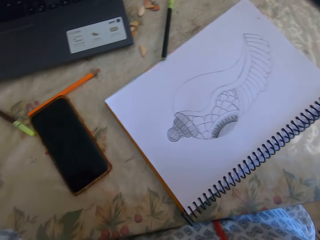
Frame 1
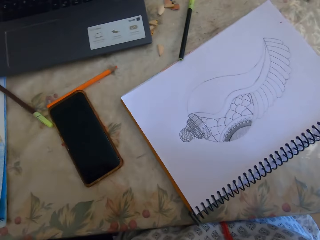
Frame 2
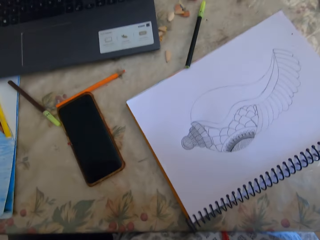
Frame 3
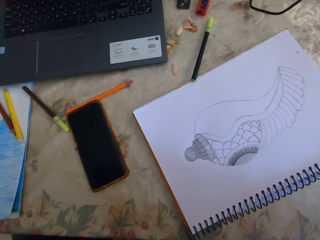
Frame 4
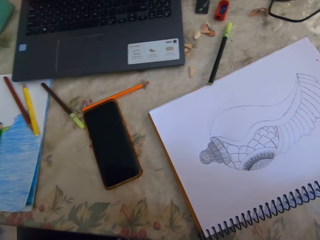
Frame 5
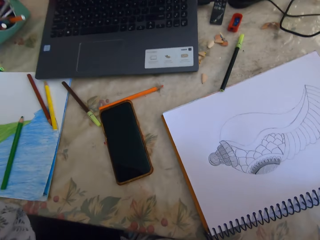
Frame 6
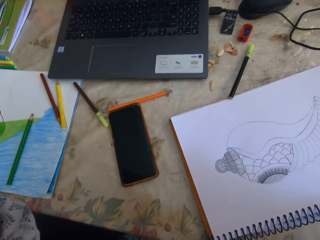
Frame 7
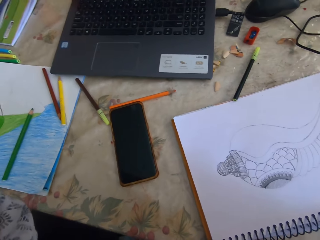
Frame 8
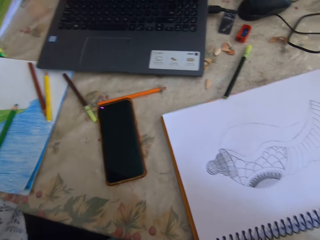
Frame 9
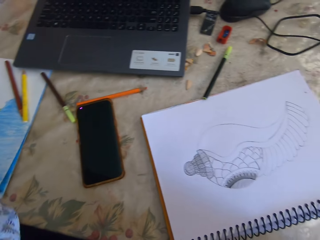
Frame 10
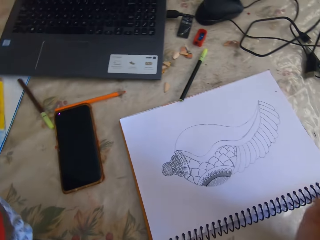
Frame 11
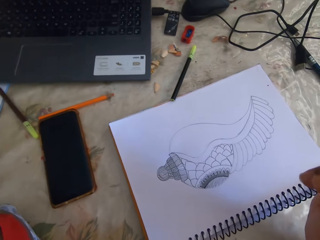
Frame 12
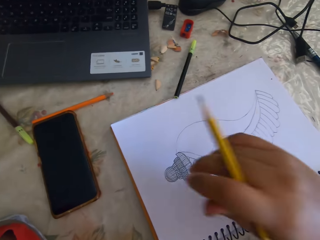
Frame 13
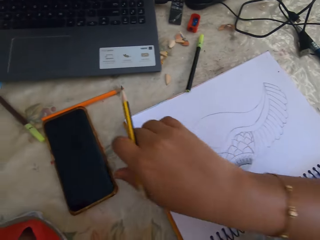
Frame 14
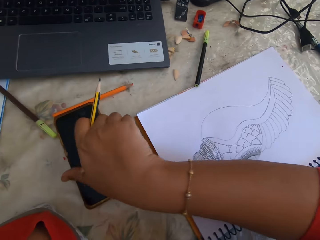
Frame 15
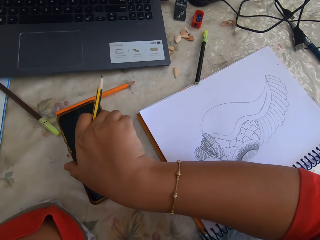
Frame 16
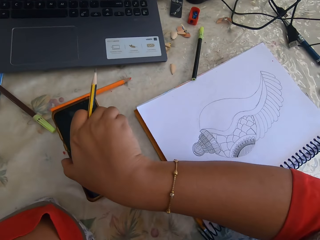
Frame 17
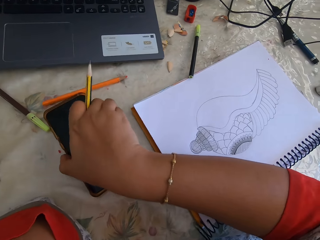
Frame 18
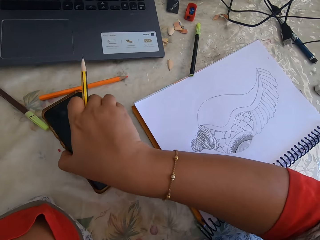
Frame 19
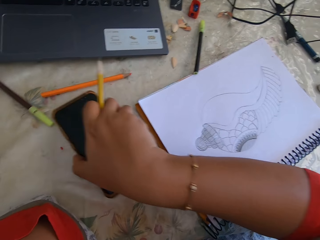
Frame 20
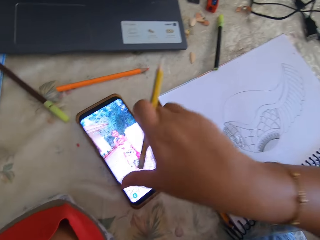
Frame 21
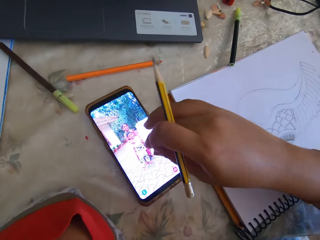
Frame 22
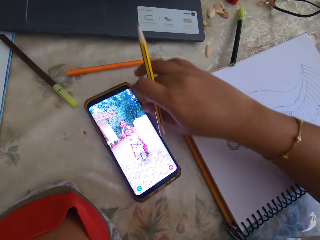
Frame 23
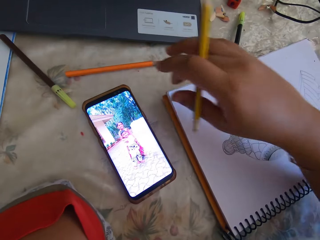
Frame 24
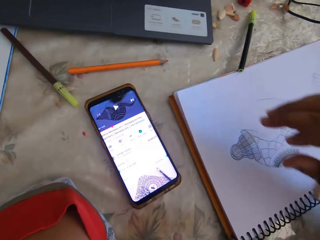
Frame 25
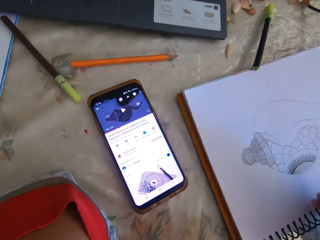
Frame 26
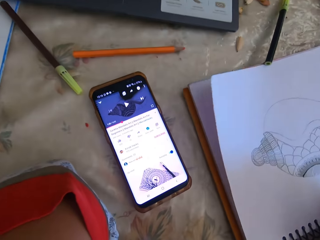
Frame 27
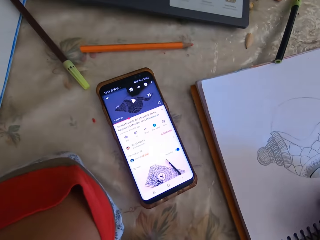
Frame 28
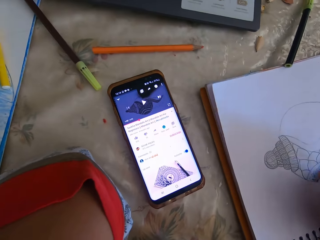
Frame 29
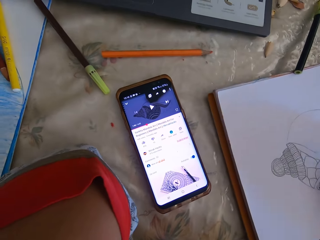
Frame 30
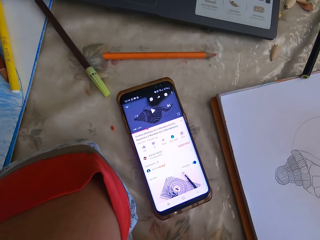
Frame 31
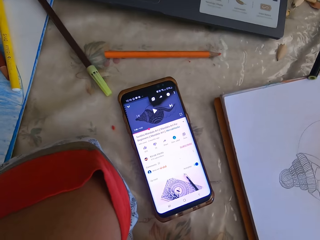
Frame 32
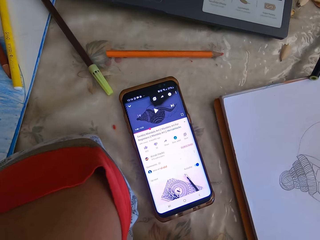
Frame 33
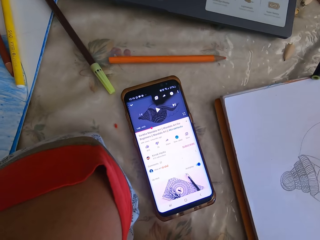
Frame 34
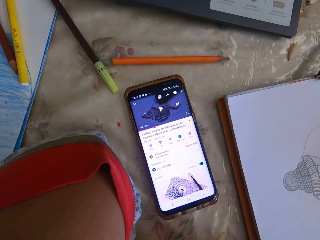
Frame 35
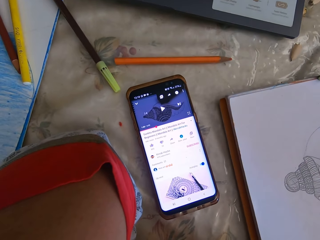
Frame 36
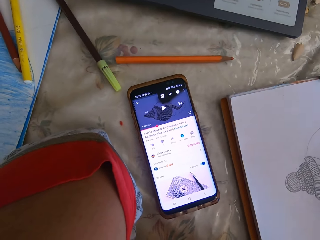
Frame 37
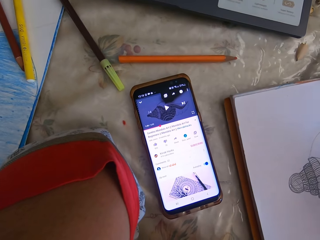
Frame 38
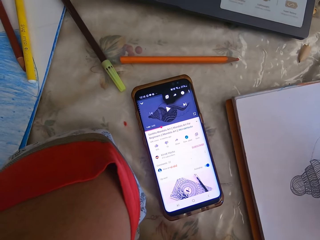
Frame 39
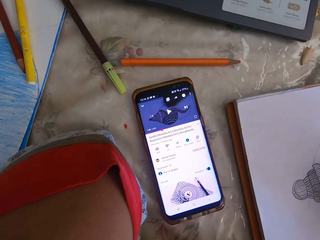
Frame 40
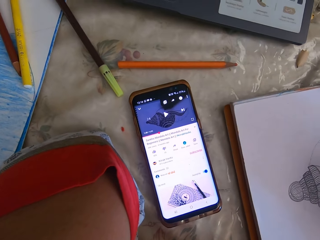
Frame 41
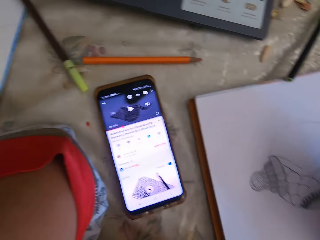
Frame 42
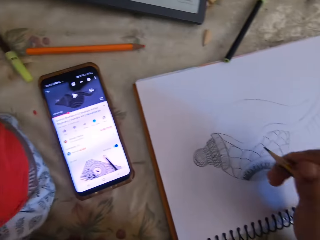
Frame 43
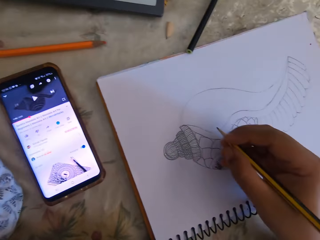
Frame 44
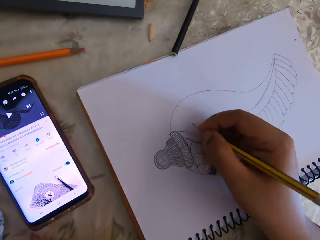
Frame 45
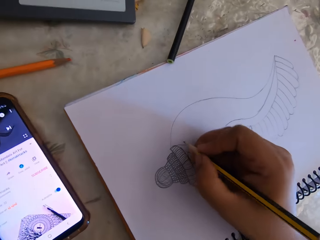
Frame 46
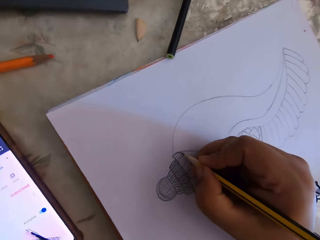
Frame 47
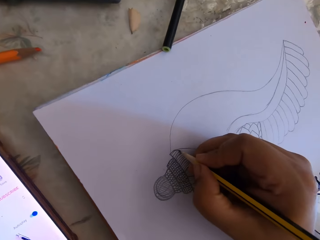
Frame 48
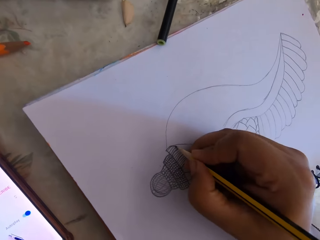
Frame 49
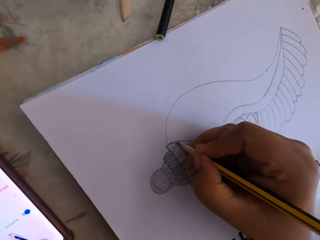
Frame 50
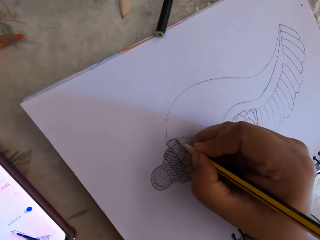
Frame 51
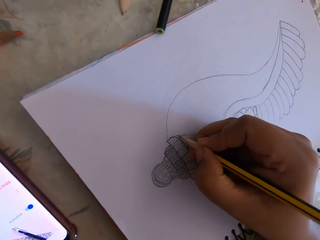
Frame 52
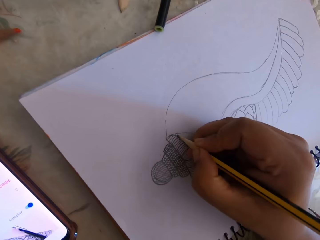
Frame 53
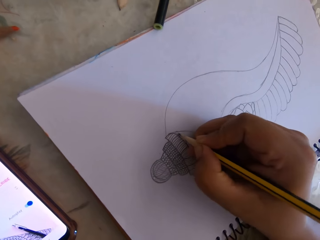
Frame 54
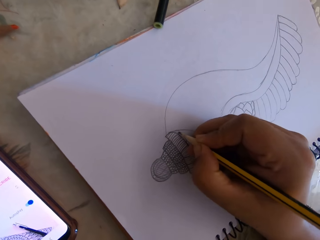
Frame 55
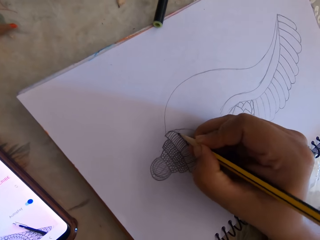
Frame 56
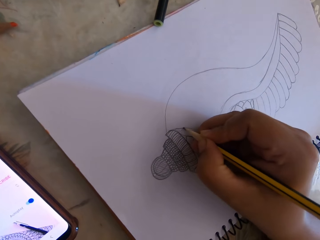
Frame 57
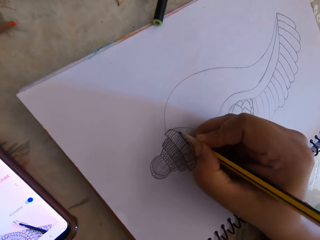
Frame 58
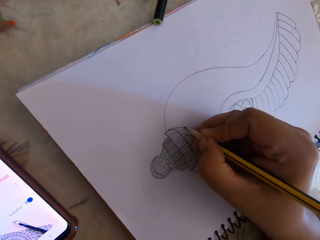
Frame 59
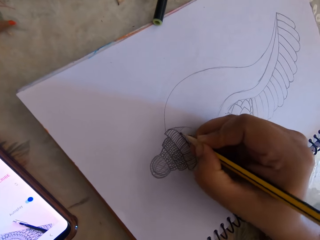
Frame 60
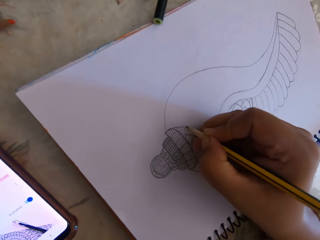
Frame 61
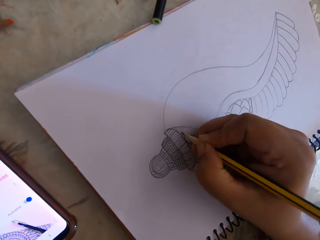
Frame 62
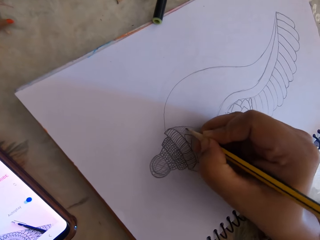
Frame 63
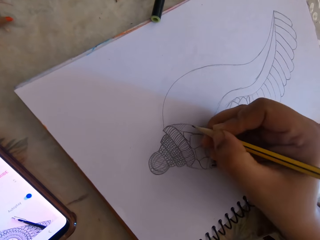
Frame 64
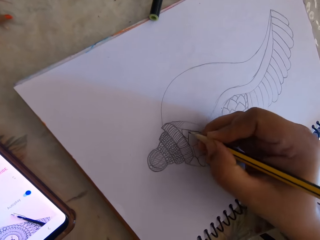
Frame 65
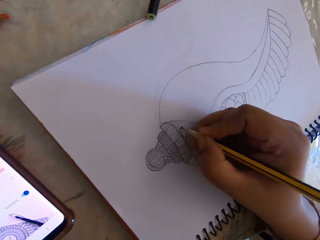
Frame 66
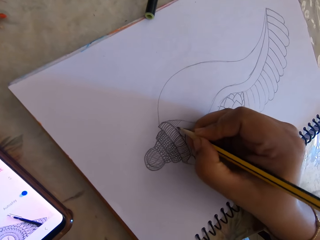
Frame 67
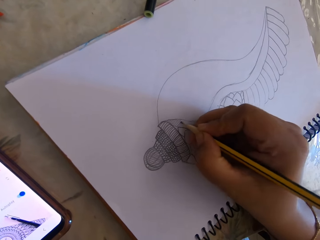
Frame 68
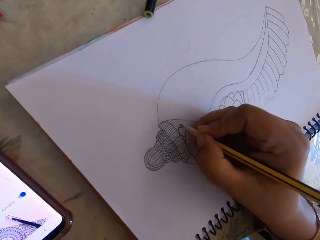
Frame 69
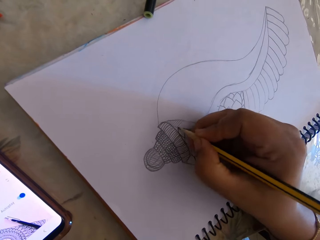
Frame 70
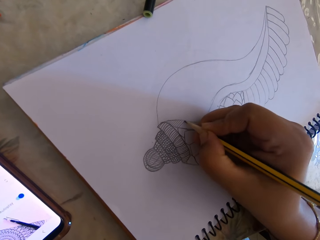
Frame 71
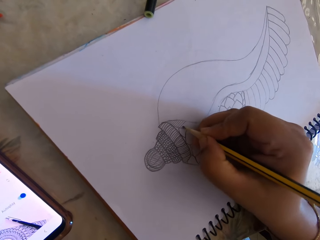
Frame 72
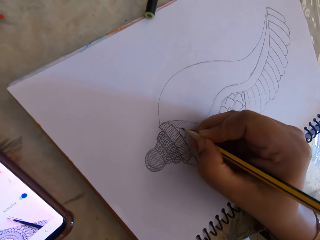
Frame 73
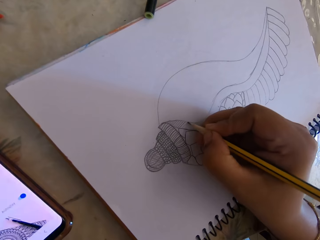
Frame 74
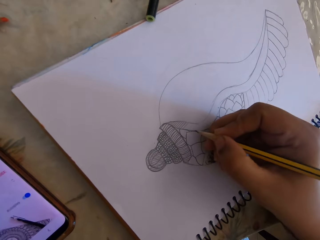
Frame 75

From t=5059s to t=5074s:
The camera wearer looks aside. A person raises a hand up. The camera wearer switches the phone on. The person touches the phone. The camera wearer swipes on the phone and looks at the phone. They draw on the book with a pencil. The person writes.

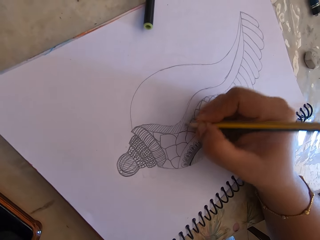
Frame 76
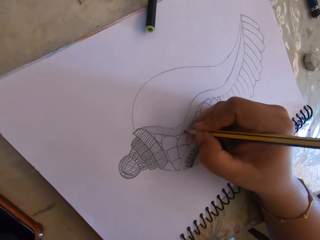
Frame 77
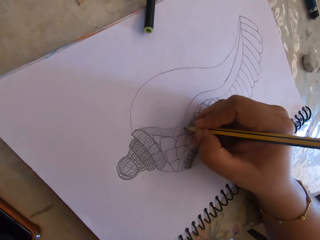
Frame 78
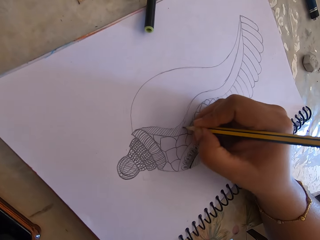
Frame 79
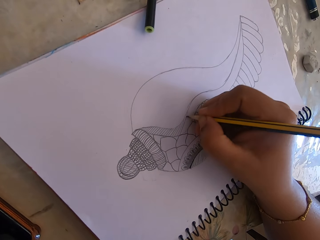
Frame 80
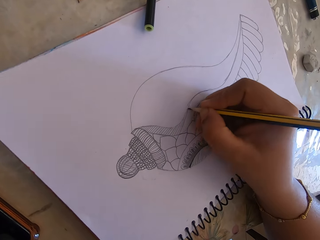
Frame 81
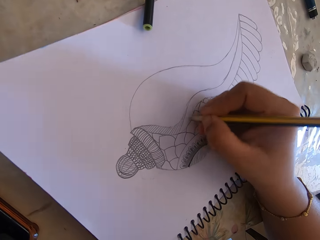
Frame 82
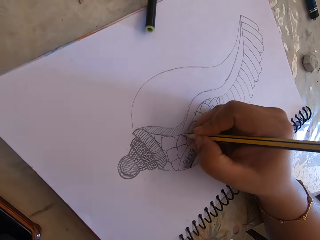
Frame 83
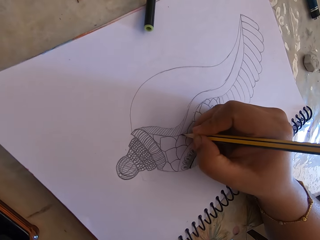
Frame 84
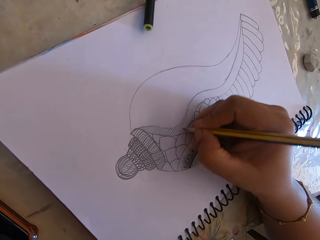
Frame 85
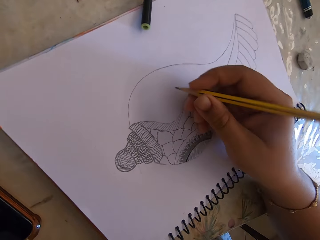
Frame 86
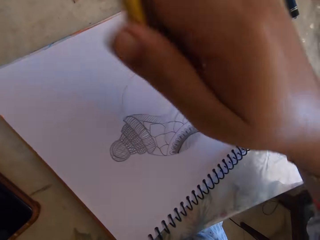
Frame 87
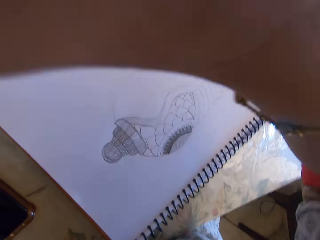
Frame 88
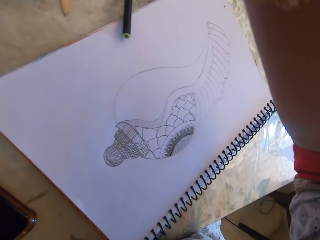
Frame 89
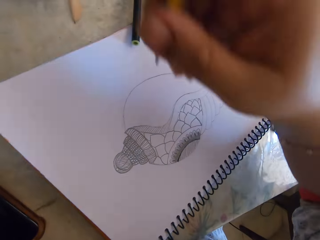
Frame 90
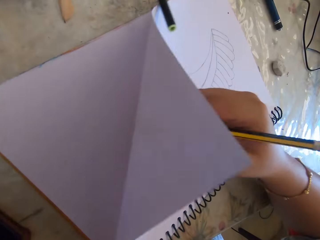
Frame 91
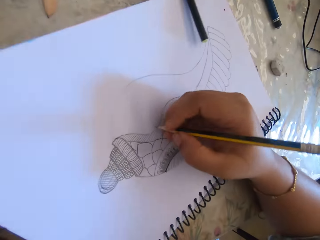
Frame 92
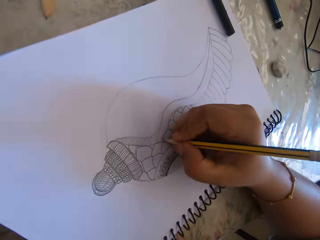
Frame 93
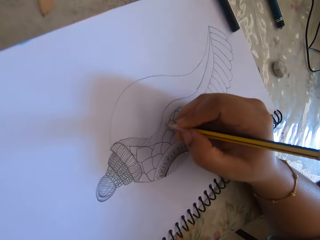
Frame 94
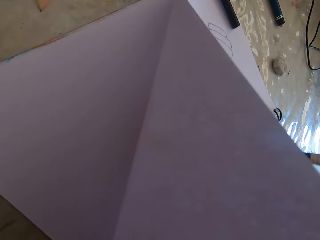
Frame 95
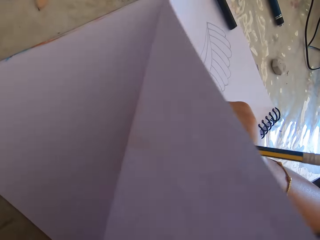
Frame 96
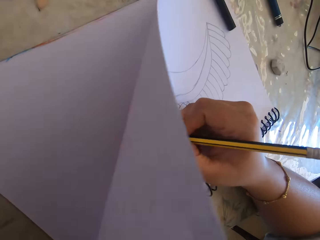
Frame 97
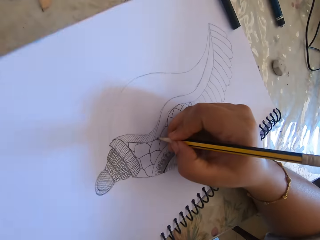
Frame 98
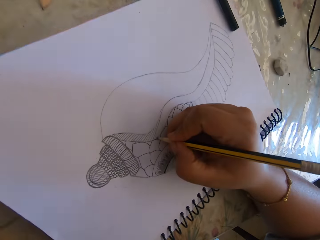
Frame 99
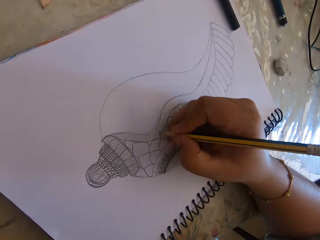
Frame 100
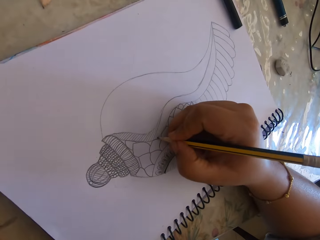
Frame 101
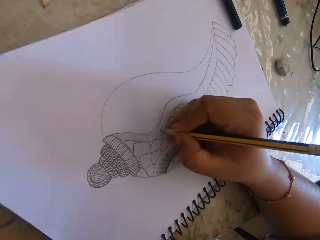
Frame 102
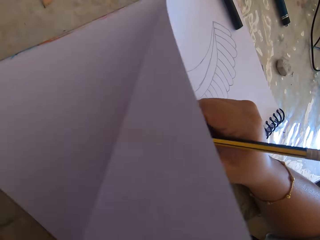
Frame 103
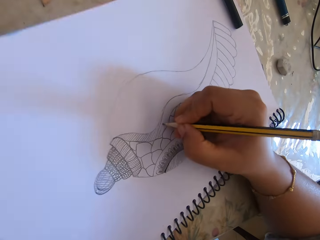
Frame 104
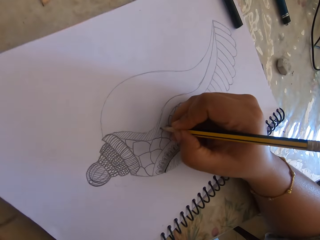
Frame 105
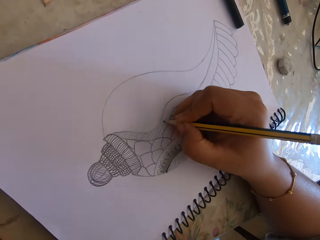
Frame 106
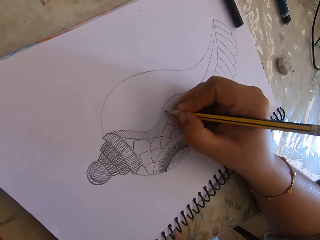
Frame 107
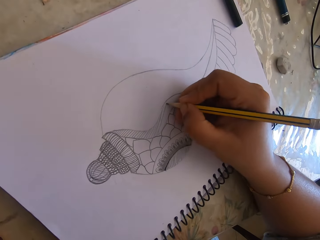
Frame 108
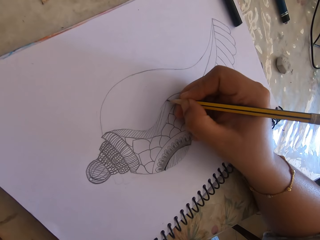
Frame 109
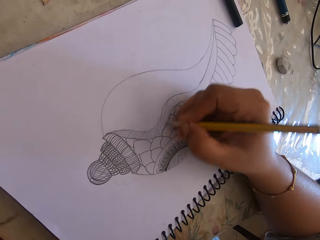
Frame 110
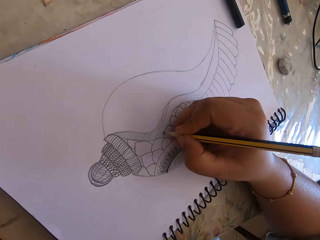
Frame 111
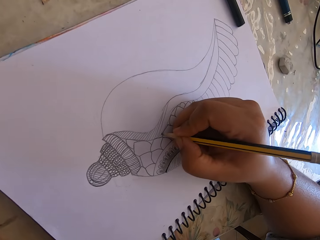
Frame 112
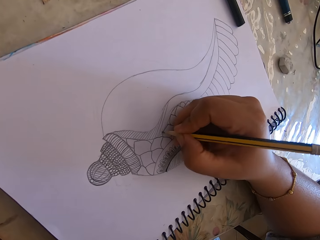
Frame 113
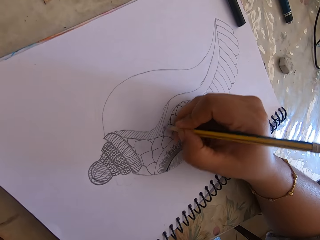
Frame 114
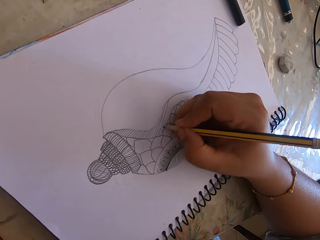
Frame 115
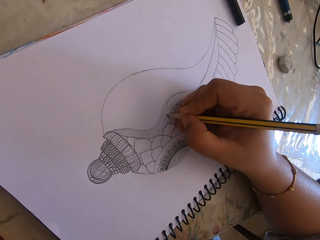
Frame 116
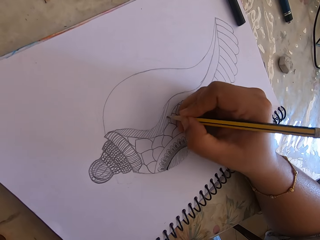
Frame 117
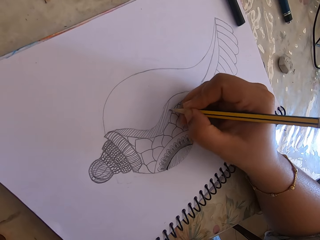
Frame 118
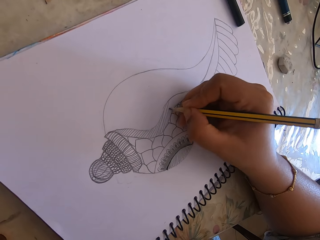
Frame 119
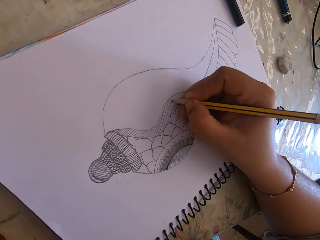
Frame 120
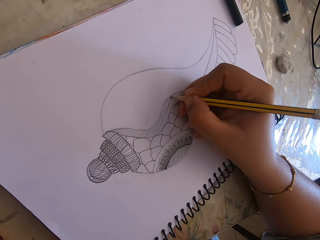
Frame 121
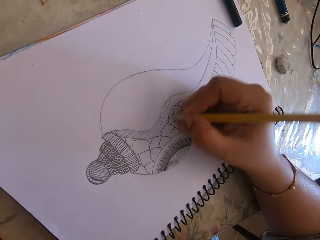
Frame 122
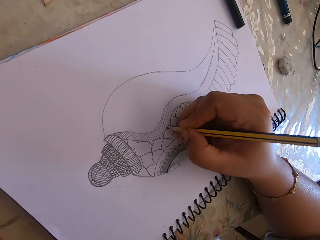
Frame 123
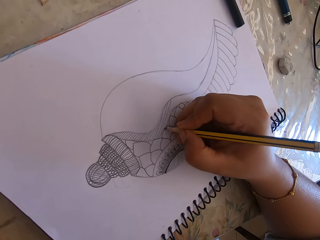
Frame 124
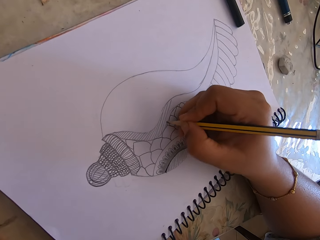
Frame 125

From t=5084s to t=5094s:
The camera wearer raises her hand. She draws on the book with a pencil.
